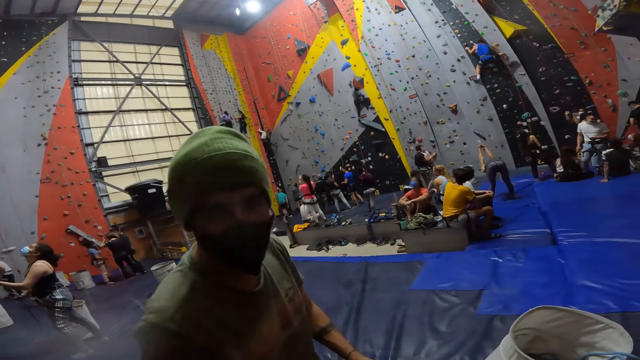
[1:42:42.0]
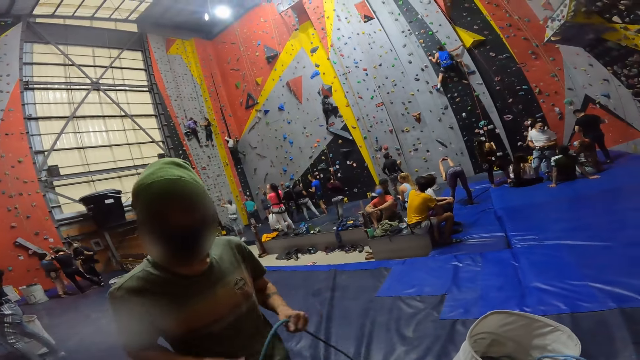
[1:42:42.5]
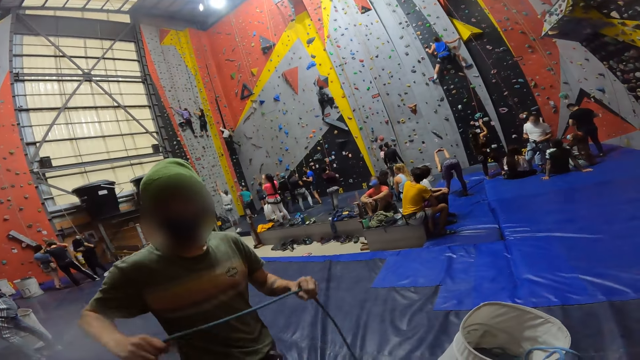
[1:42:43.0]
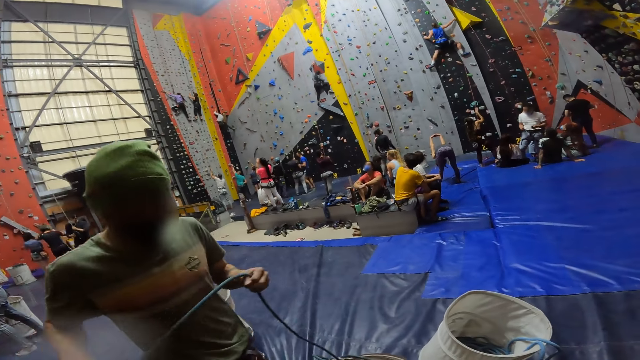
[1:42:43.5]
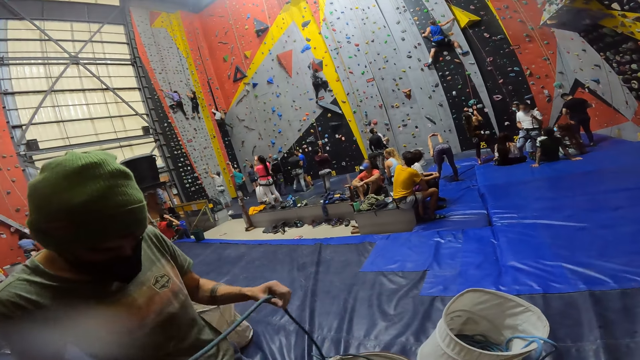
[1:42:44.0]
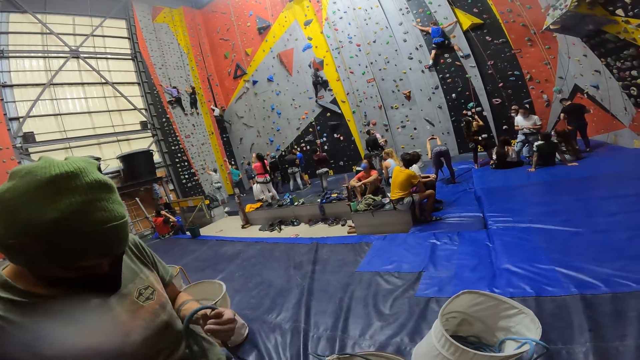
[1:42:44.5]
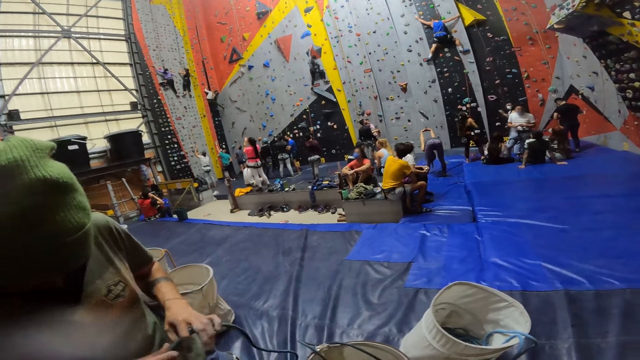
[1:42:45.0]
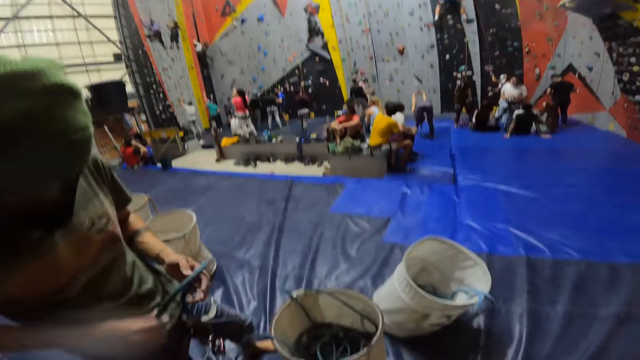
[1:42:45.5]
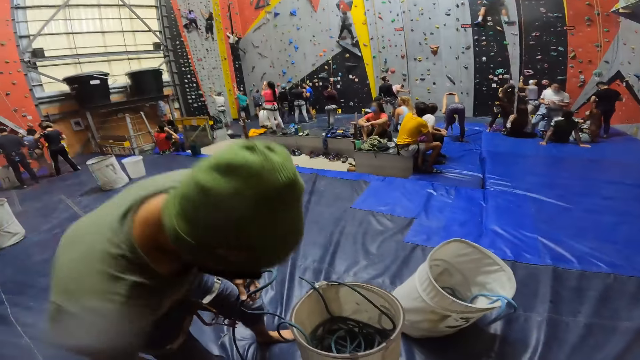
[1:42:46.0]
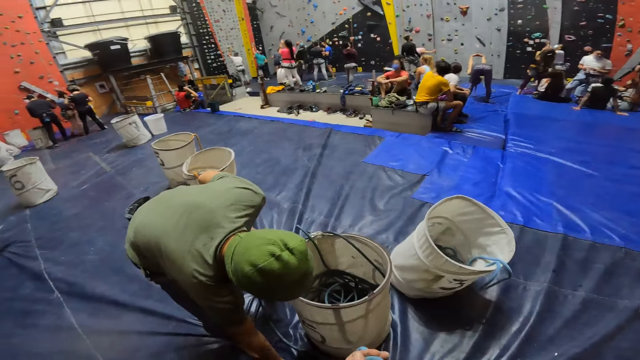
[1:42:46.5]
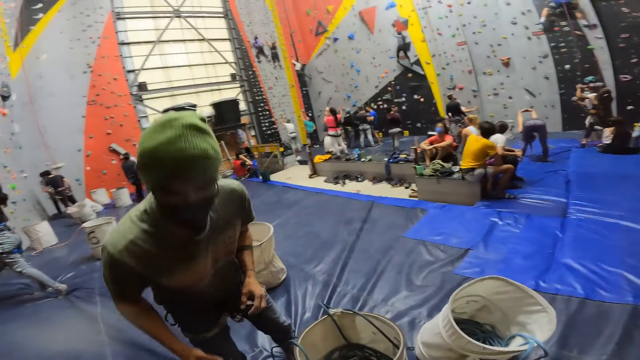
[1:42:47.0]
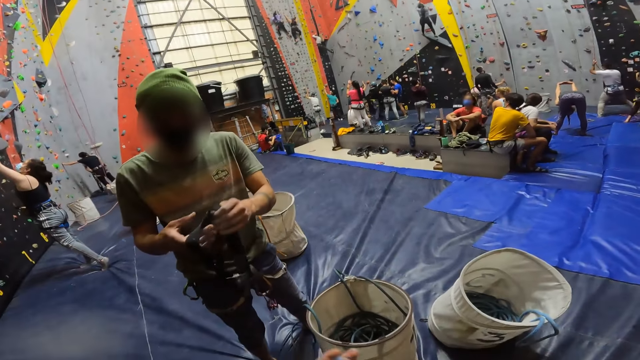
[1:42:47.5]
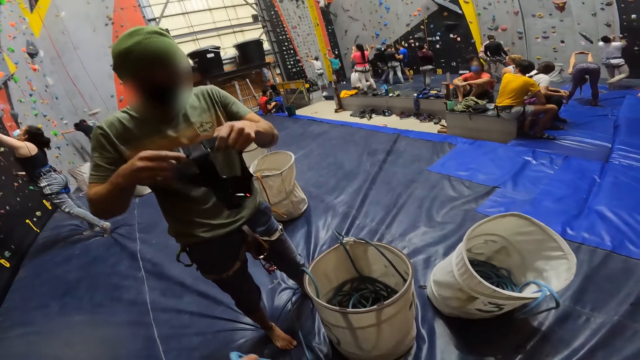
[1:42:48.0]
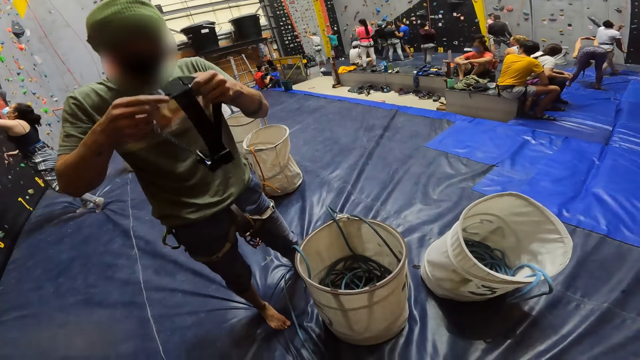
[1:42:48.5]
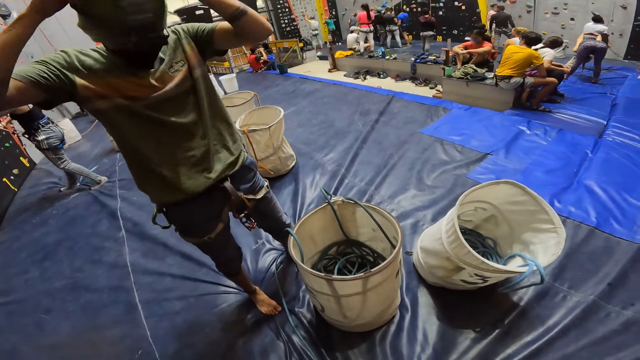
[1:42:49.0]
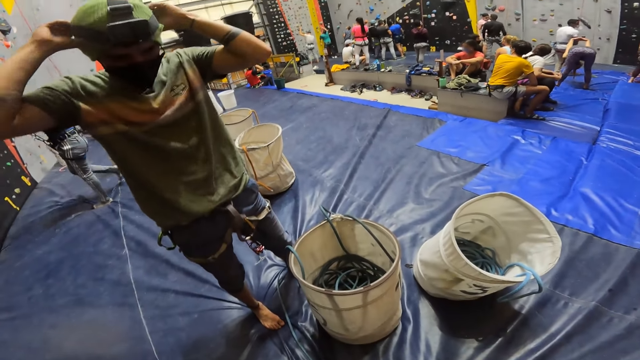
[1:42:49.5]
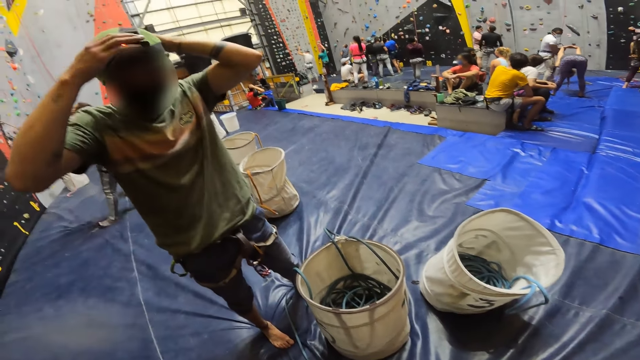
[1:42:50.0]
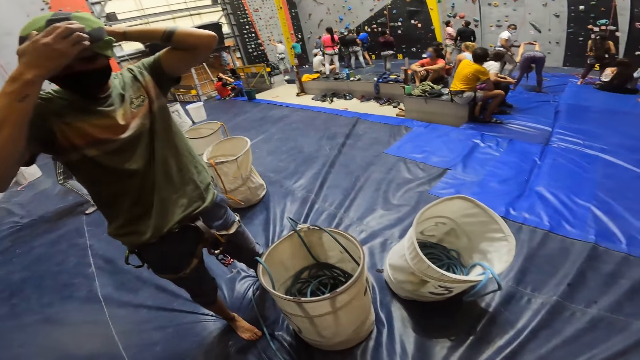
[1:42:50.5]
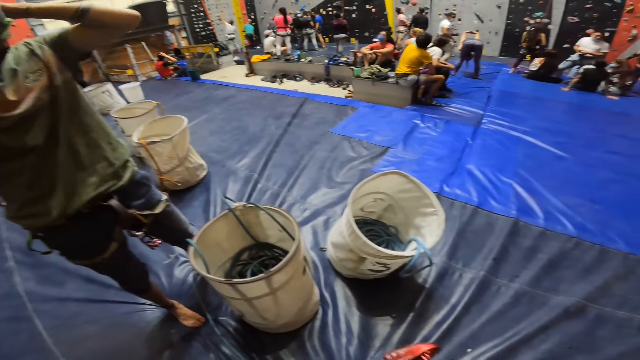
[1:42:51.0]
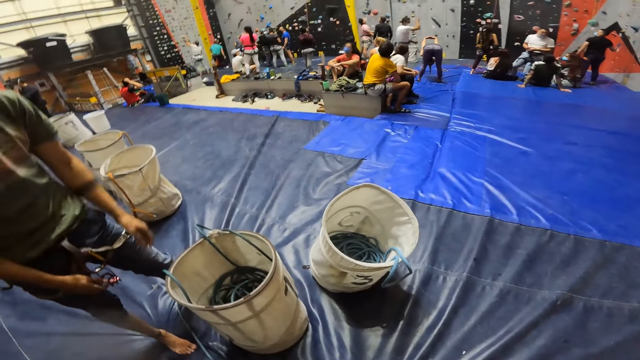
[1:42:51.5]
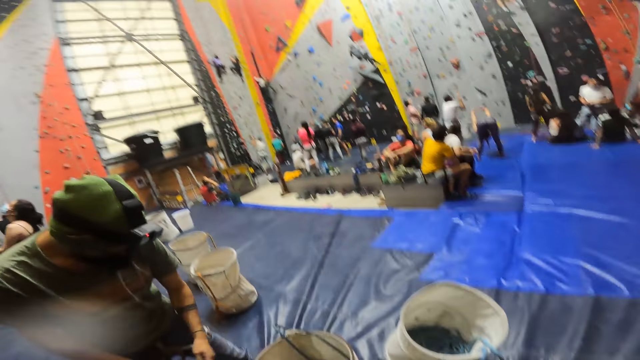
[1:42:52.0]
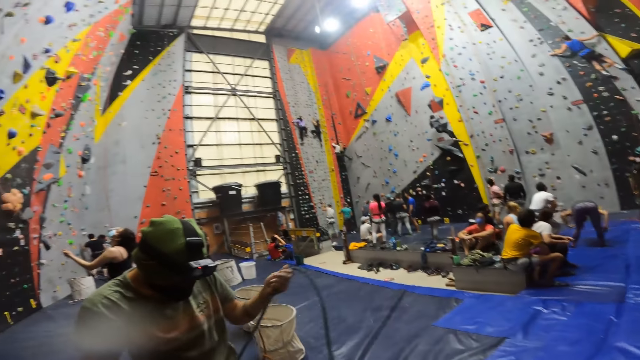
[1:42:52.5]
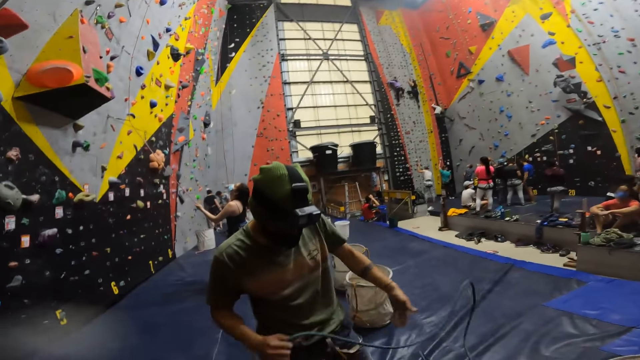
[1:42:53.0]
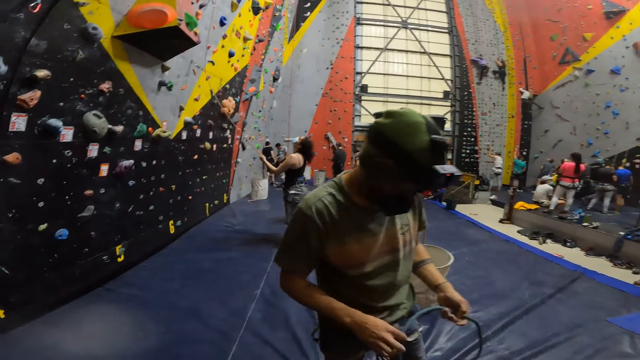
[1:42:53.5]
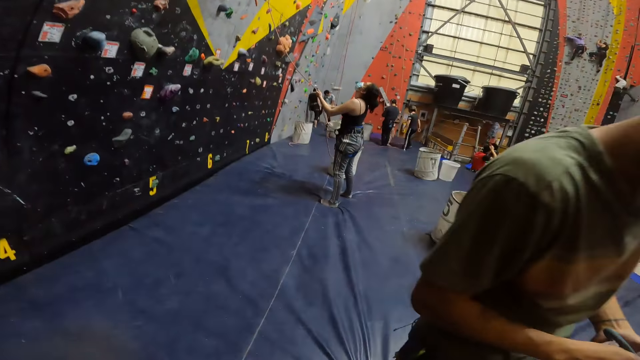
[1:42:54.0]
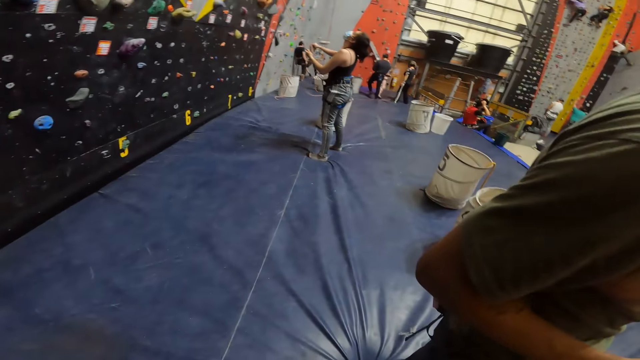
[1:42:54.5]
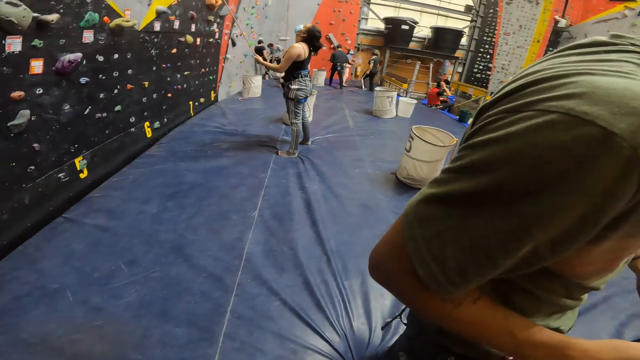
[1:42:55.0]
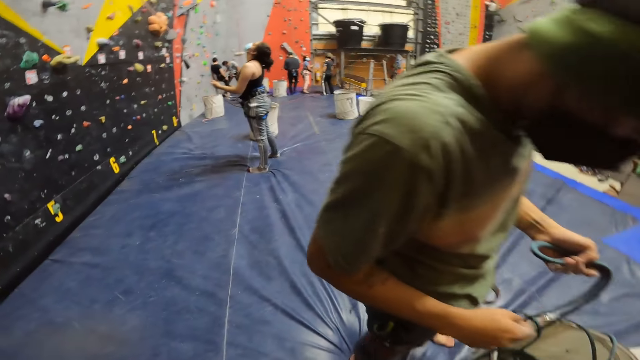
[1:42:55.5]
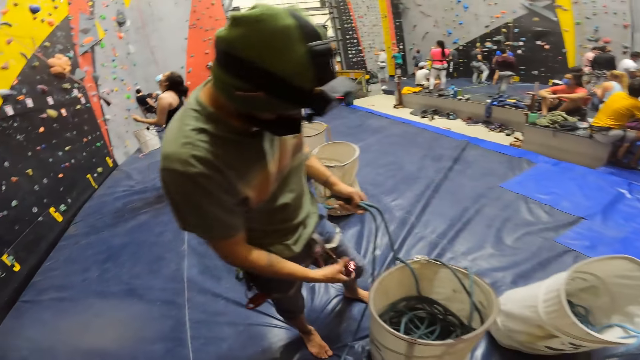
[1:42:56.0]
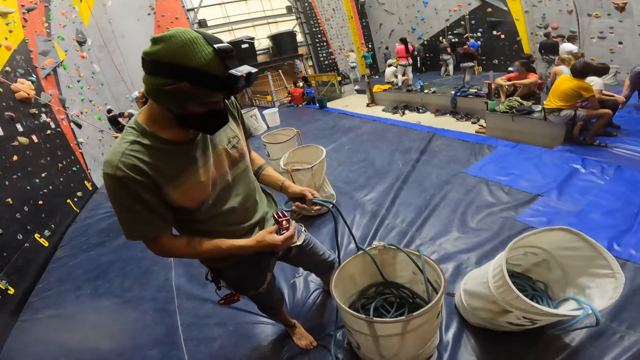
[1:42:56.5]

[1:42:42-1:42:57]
A person tangles a safety climbing rope. Another person climbs on the wall. The first person moves the rope on the hand, puts on a head camera, and picks the camera down. The camera wearer holds the rope. Another person walks with the rope. The camera wearer interacts with the first person. Another person moves with the rope at the wall. The person who walks with the rope pulls the rope. The first person tangles the safety climbing rope on buckles. Another person stares at the wall. Another person moves the rope.

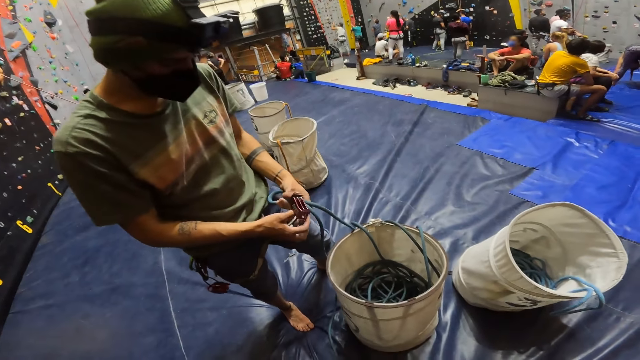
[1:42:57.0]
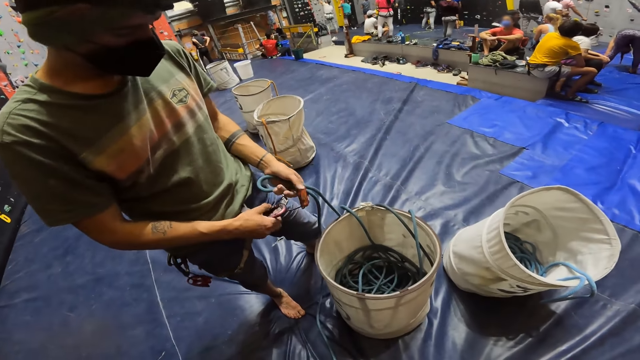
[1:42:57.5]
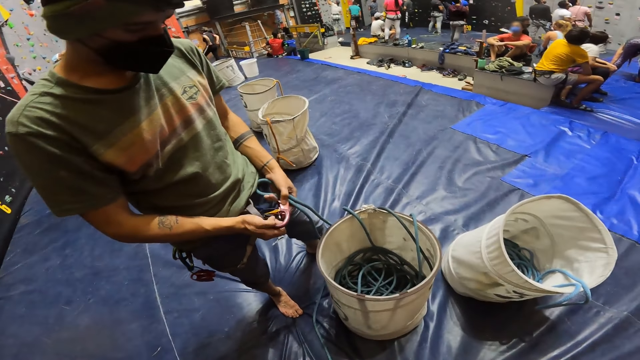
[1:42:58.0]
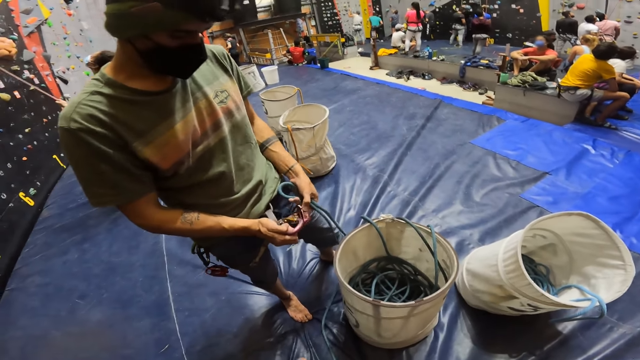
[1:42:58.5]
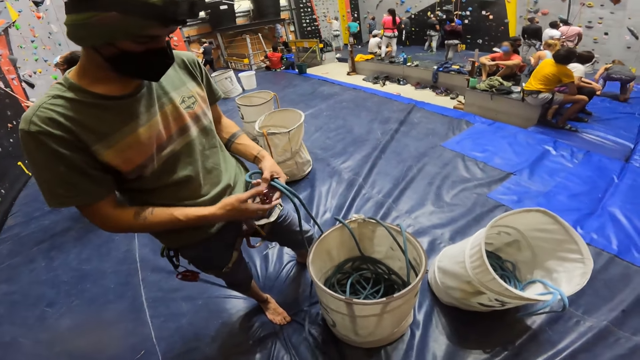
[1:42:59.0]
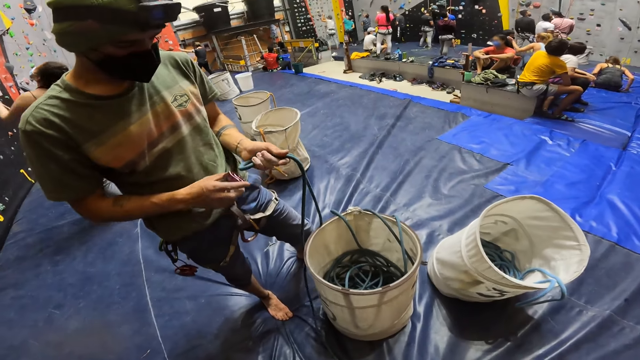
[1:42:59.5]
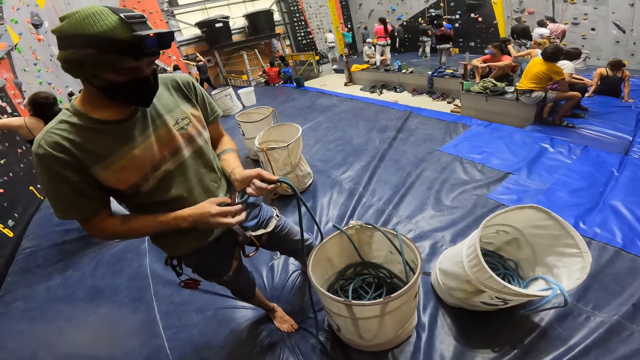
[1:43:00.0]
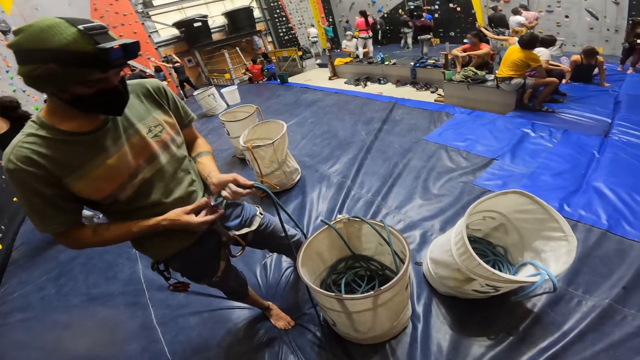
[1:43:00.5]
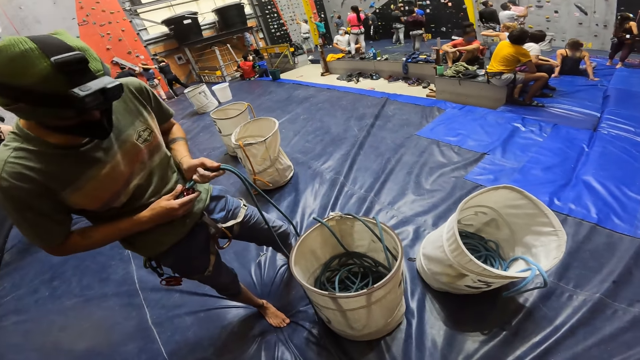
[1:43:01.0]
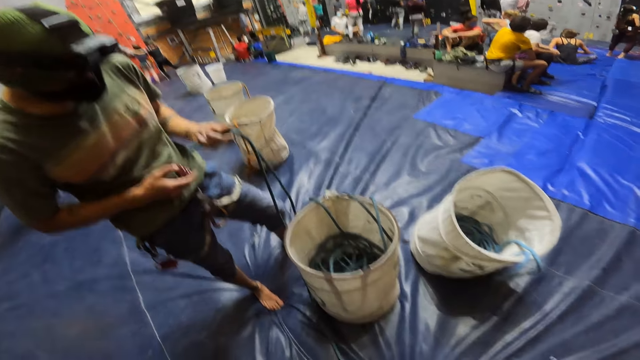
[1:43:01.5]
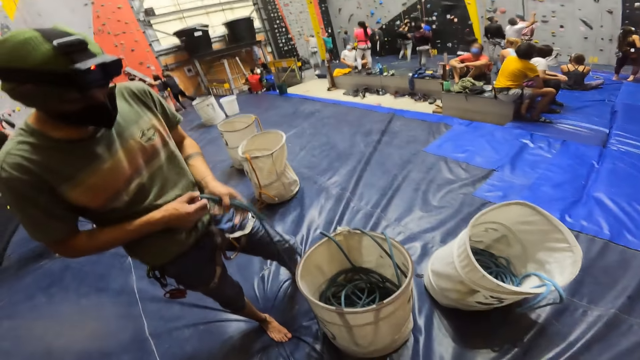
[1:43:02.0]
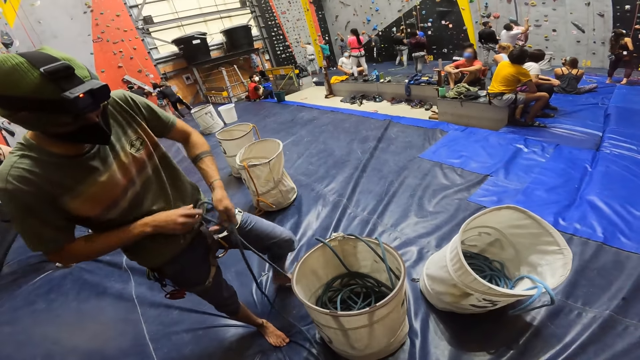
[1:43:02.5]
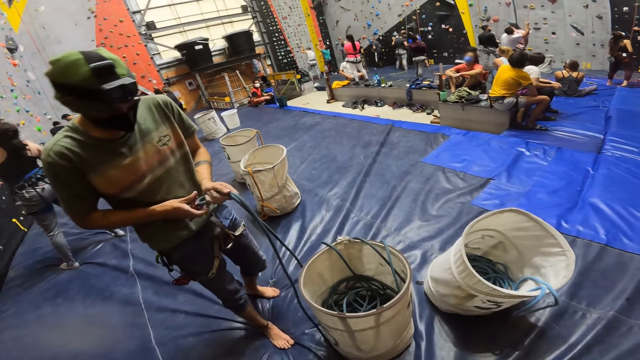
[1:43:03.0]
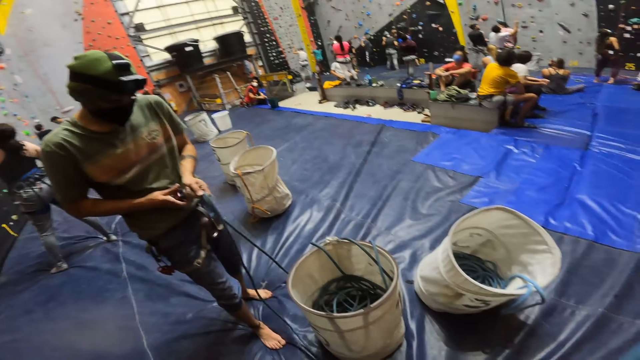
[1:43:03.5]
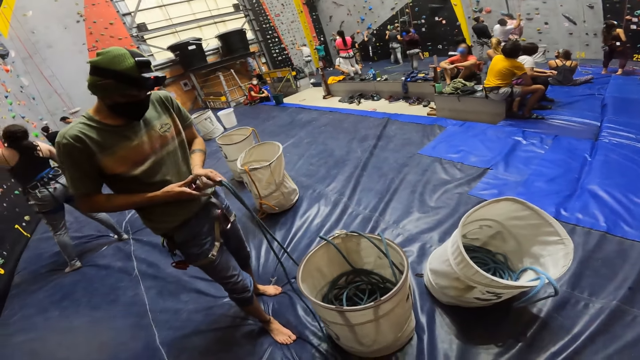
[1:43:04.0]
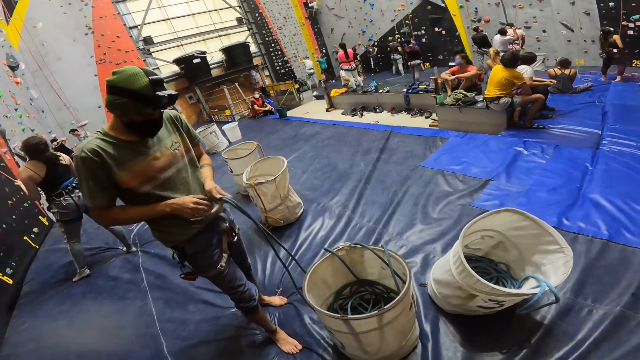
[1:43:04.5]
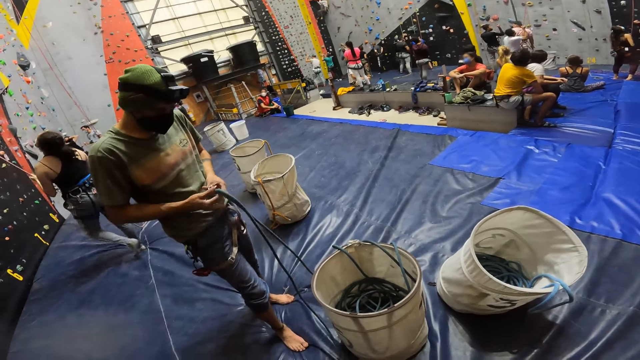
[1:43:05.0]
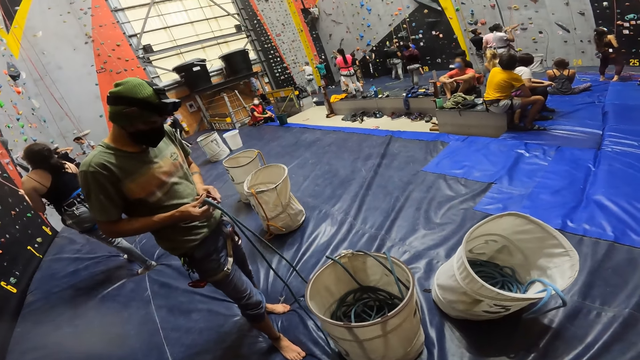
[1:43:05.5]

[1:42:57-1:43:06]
A person holds the rope. The camera wearer tangles a climbing safety rope. Another person moves the rope. A third person moves the rope. The camera wearer moves the hand with the rope and moves the rope on the hand. The third person ties the rope.
